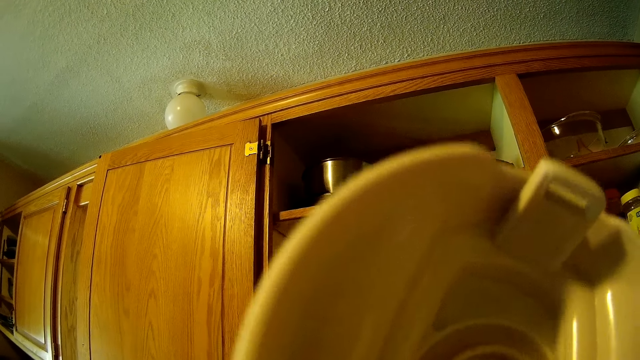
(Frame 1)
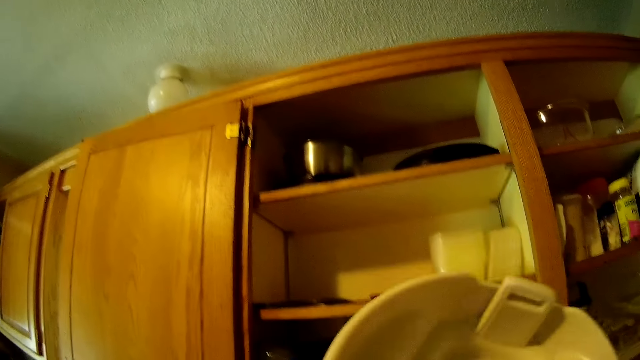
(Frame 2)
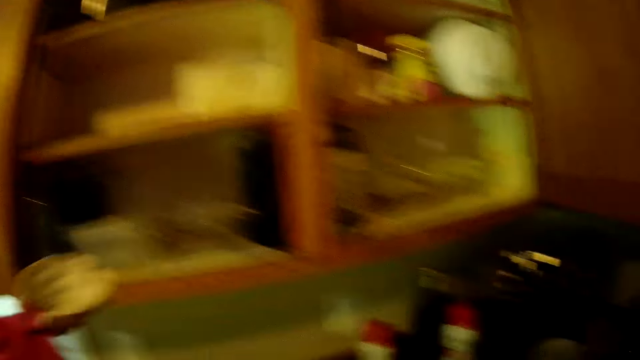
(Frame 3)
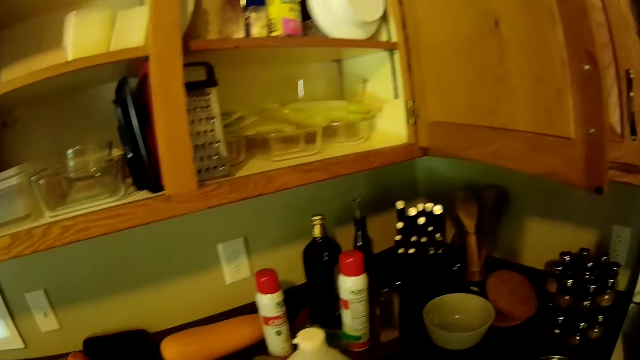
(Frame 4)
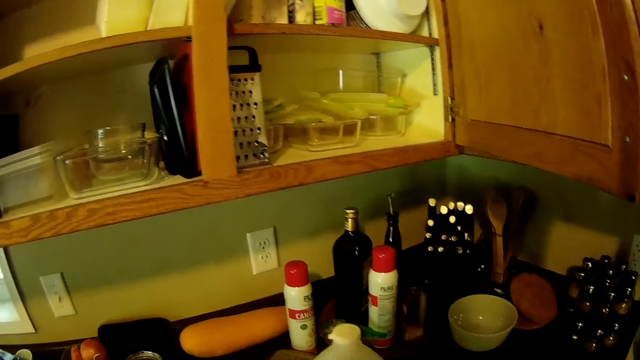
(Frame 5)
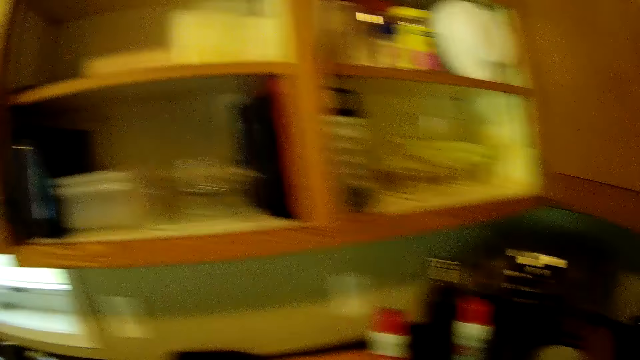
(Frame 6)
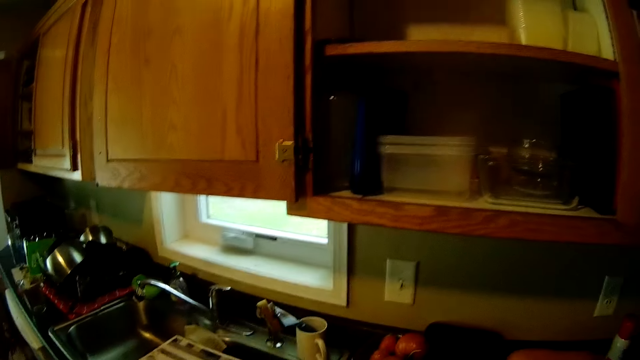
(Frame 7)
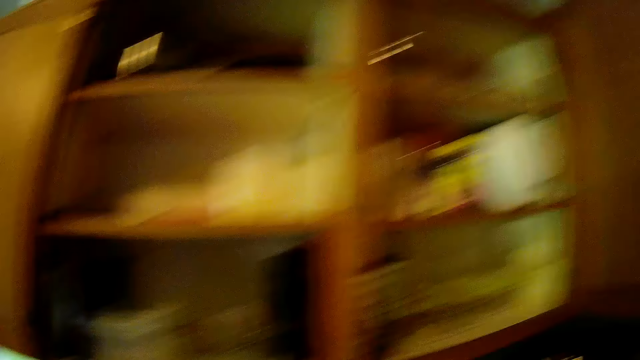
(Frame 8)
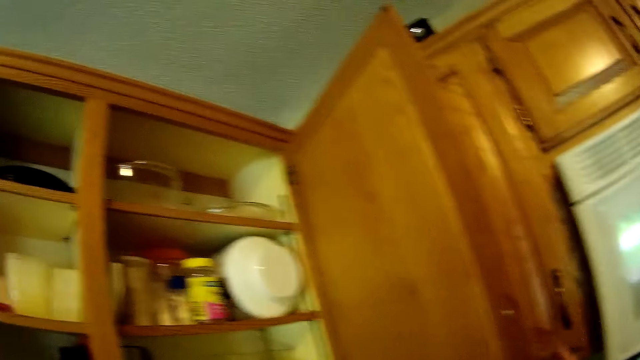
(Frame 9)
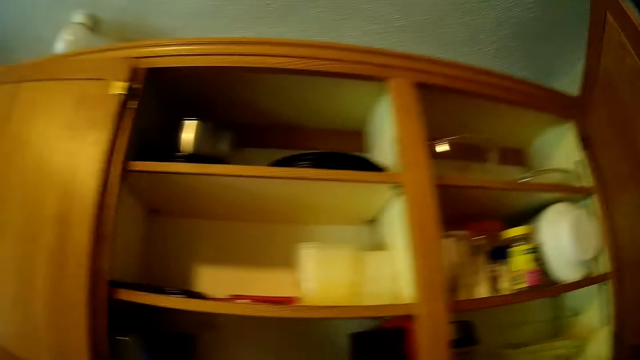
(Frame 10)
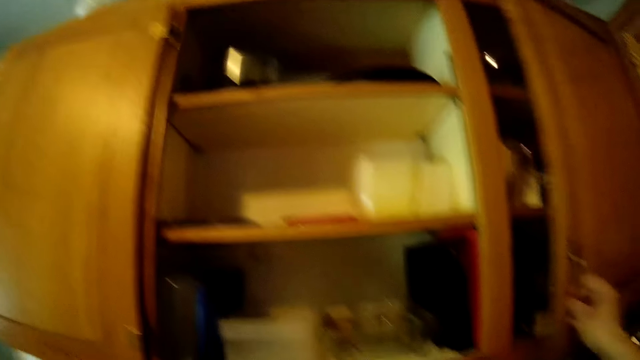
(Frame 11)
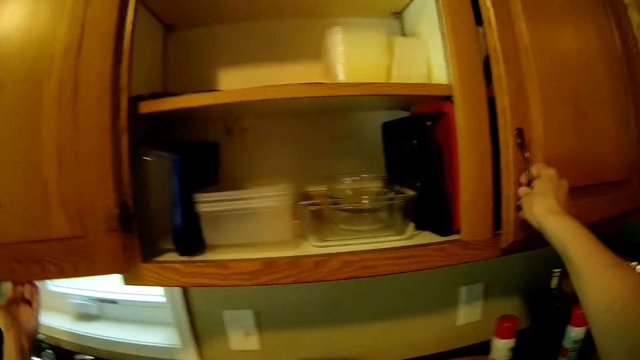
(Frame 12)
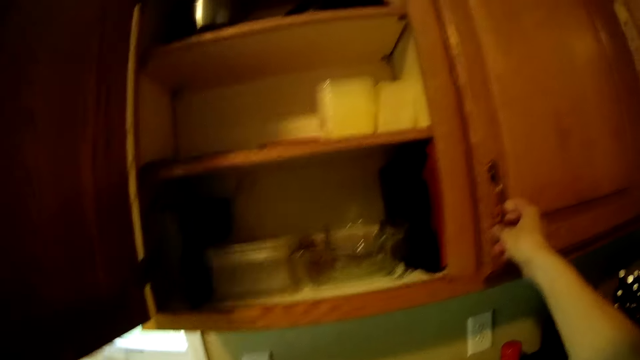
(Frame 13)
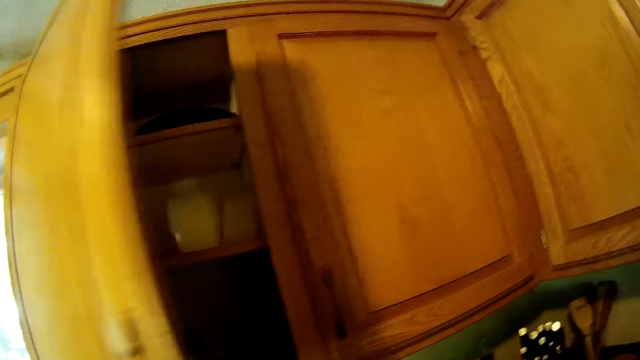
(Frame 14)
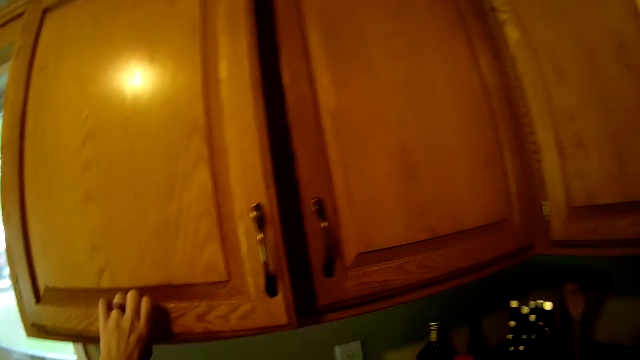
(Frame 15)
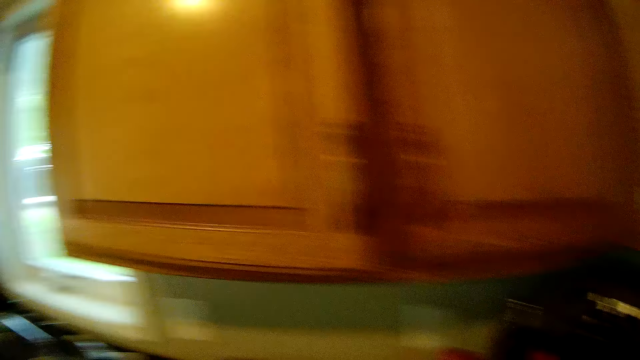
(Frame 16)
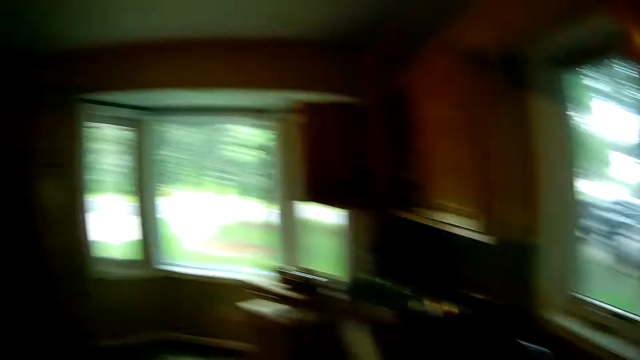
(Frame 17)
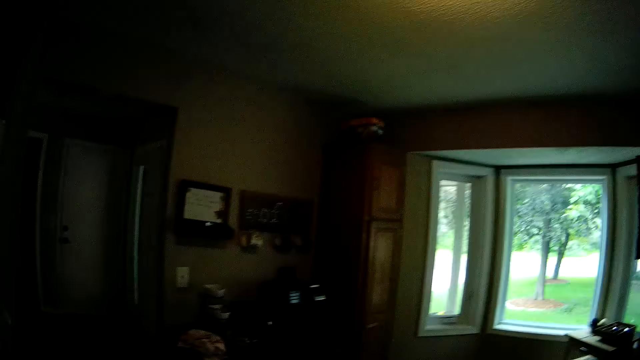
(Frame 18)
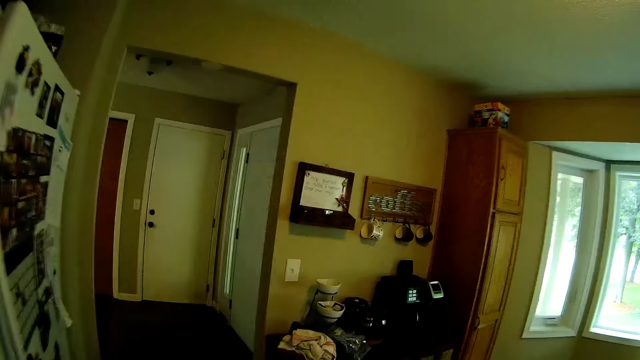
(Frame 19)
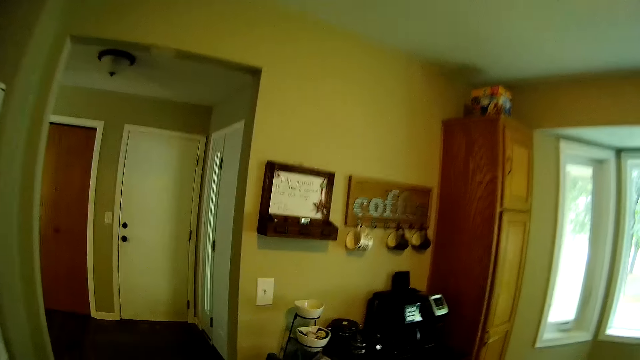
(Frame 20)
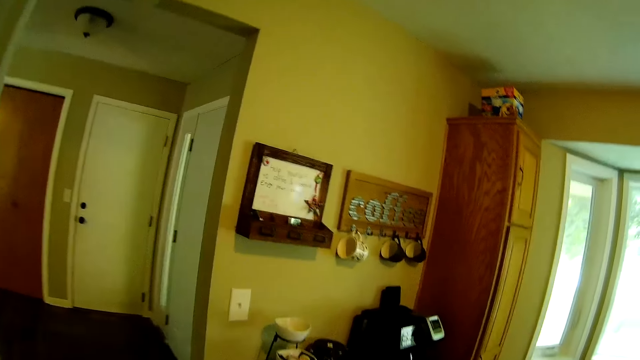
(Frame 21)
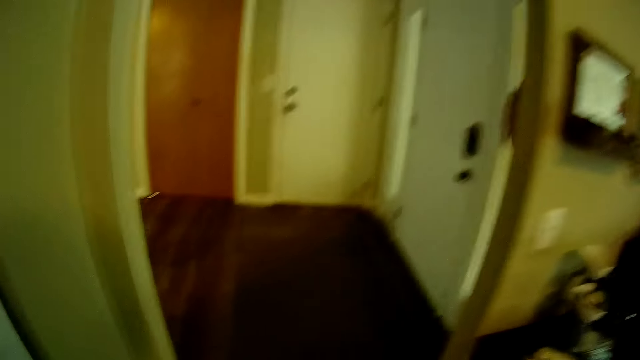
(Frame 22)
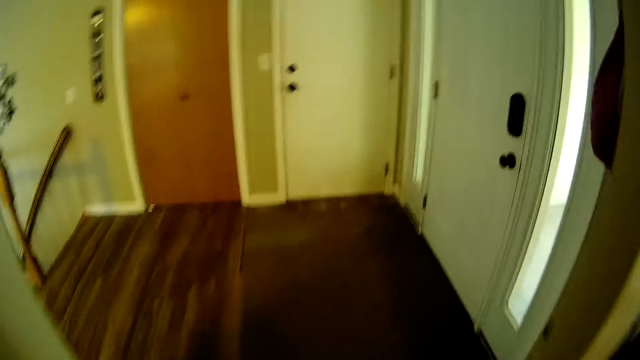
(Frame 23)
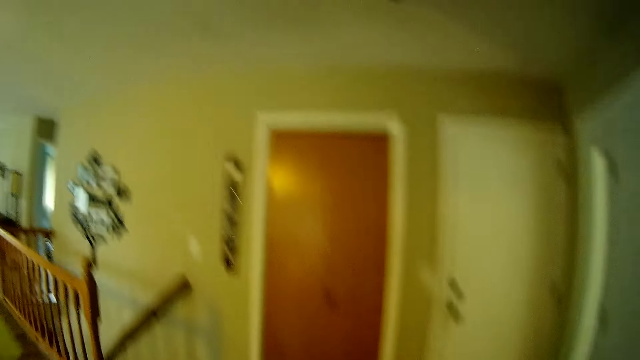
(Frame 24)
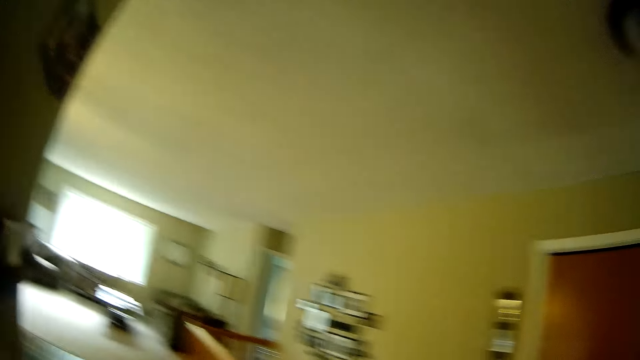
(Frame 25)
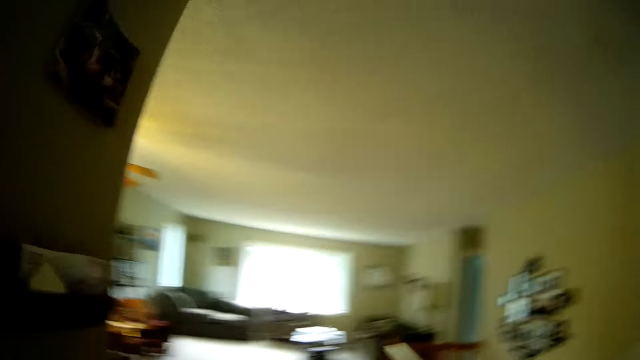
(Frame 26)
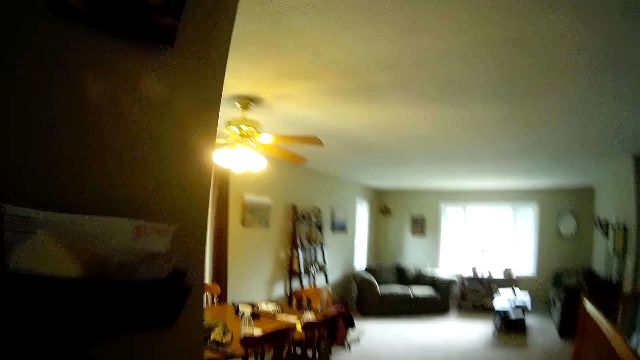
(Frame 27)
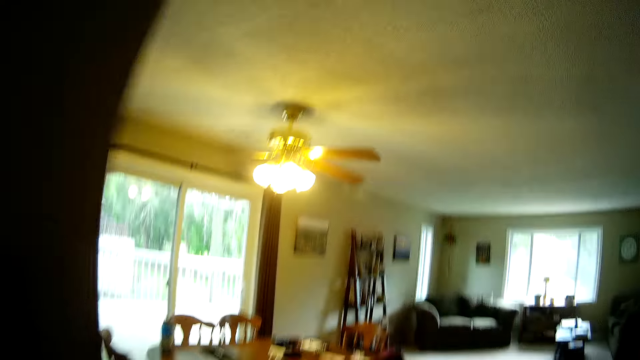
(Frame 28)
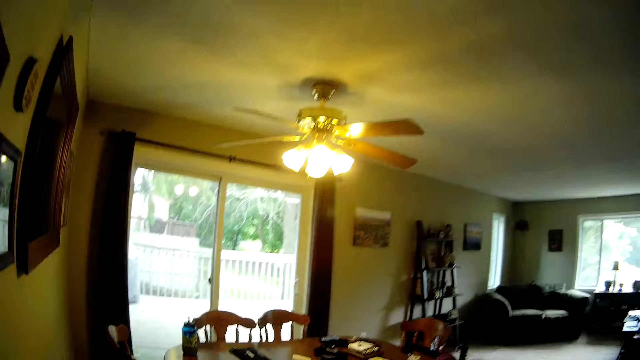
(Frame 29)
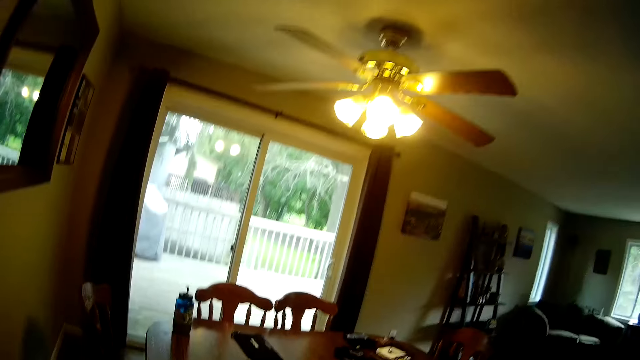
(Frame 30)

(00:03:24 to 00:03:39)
The camera wearer closes a cupboard with her right hand and another with her left hand. She walks to the living room.

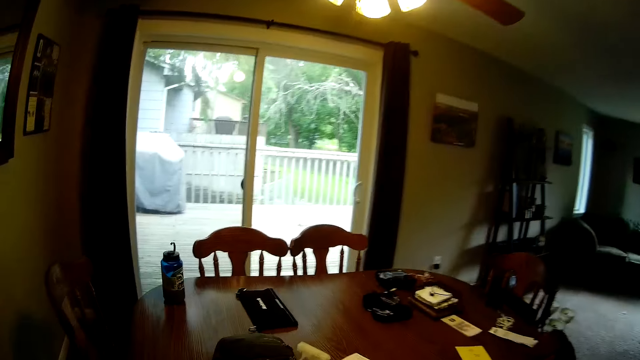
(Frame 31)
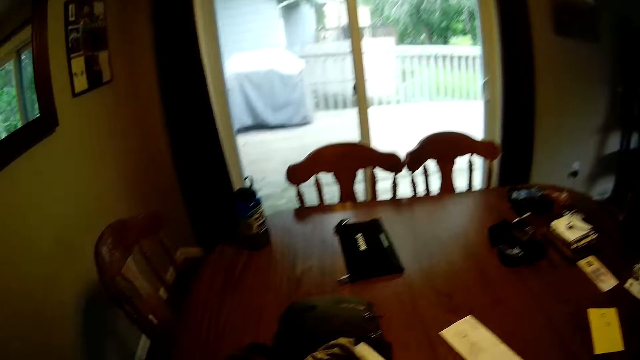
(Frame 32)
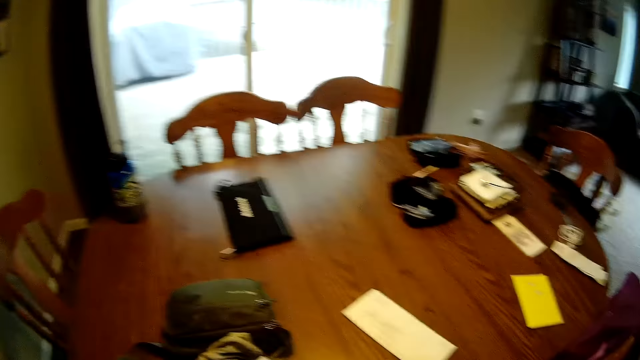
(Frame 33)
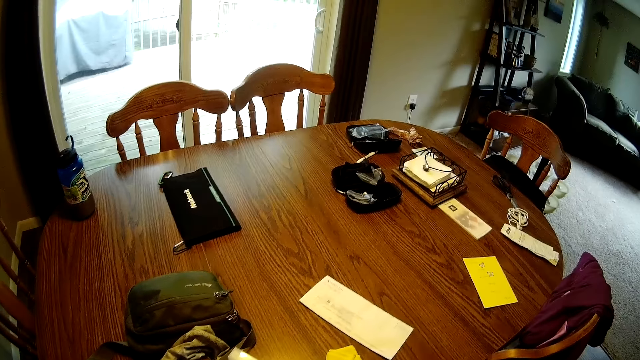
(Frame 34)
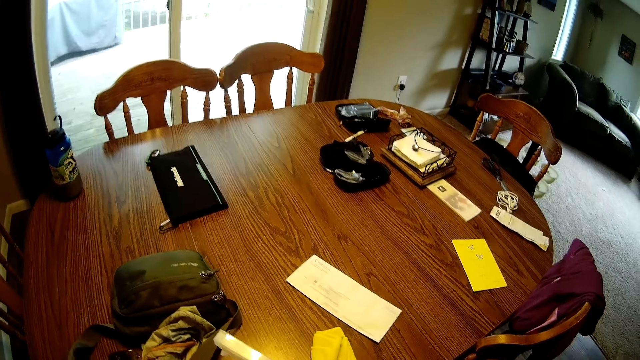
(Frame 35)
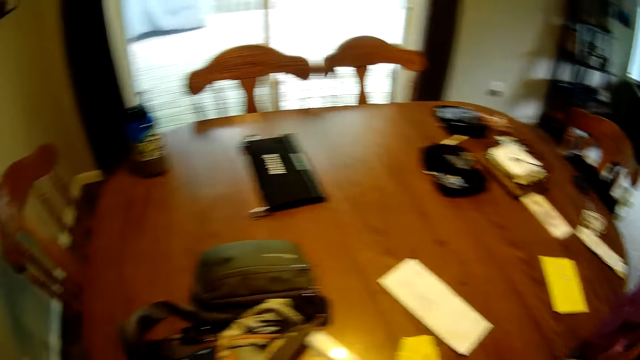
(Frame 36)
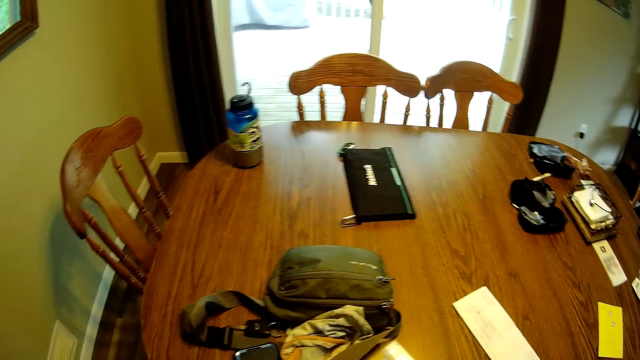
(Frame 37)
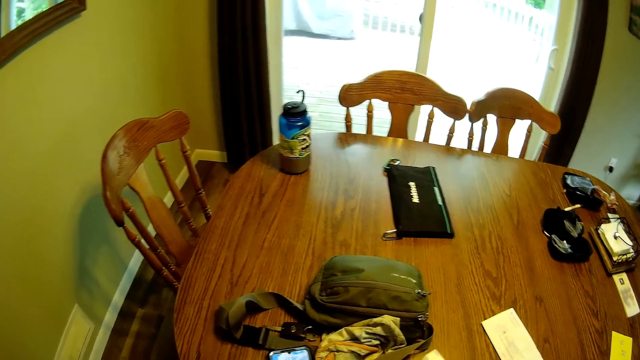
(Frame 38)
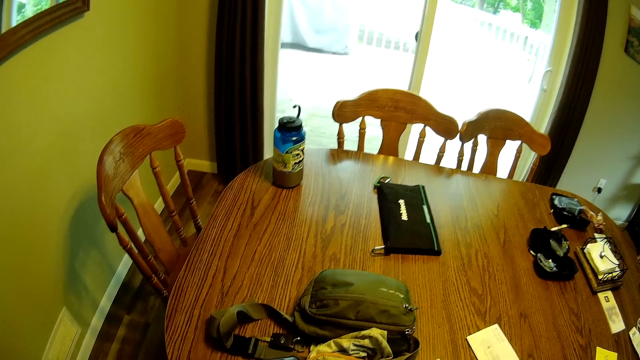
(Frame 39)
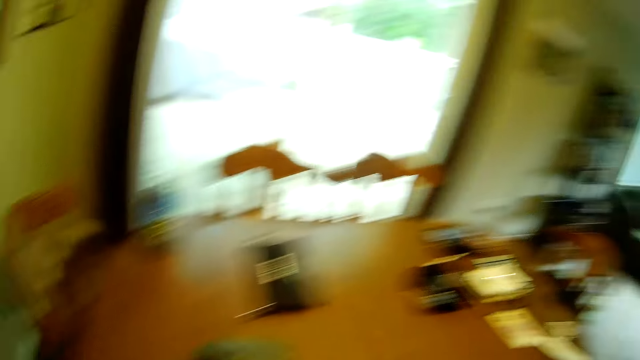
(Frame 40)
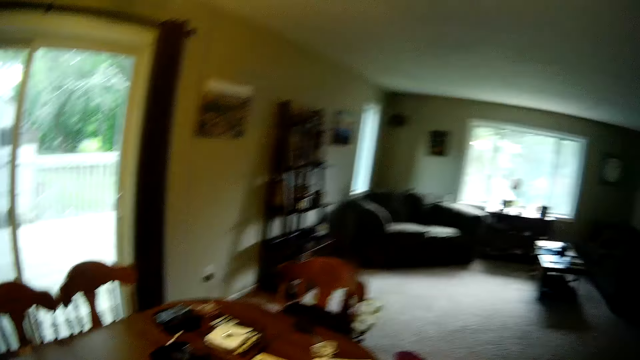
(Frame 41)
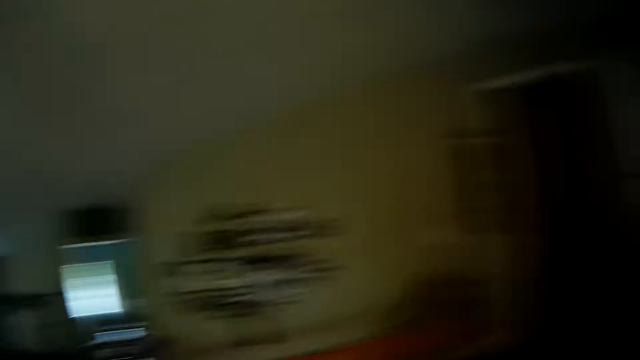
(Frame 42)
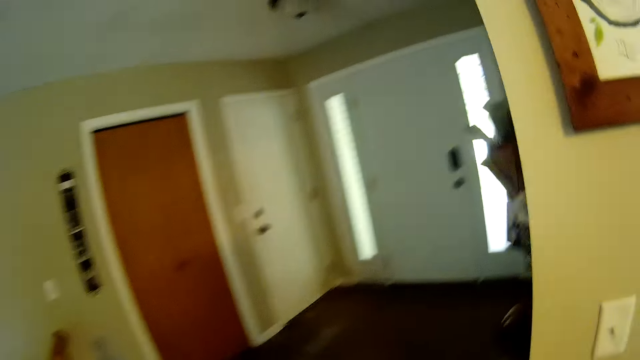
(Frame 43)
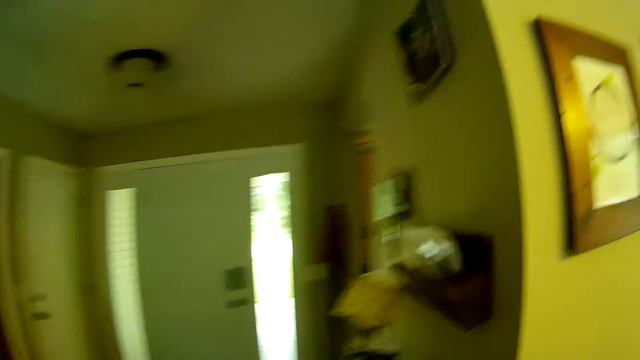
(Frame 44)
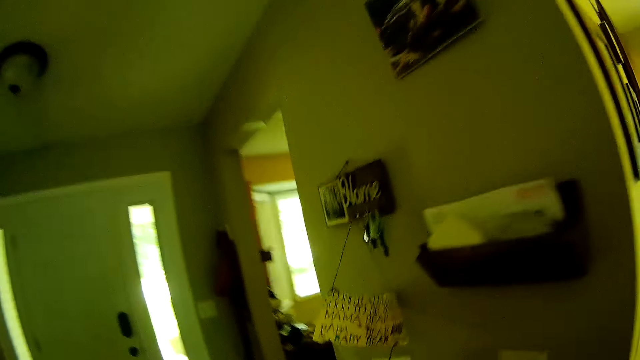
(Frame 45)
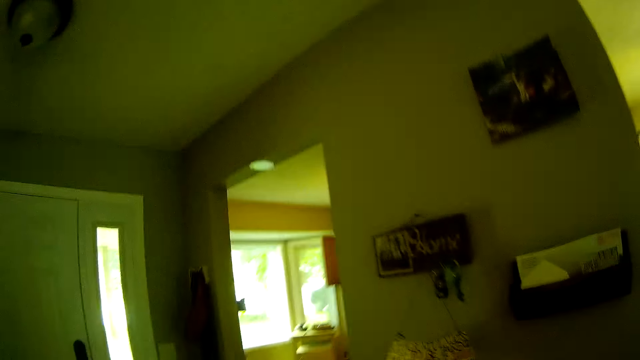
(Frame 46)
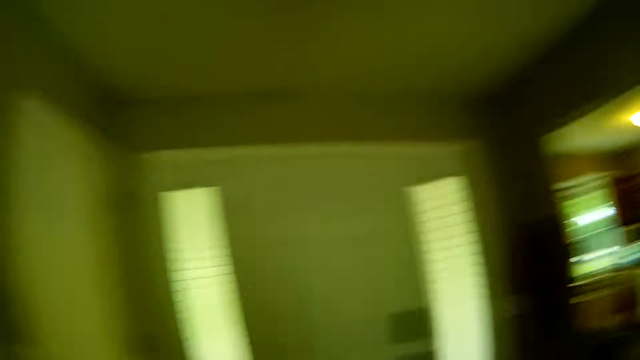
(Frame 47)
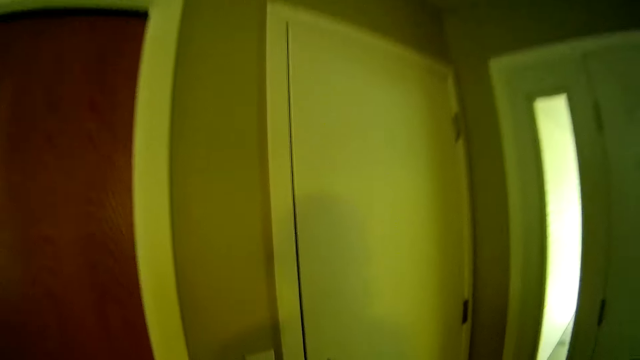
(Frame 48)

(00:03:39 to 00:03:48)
The camera wearer stares at a table. They operate a phone on the table. They walk towards a door. They walk around a room.
